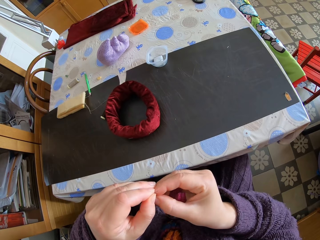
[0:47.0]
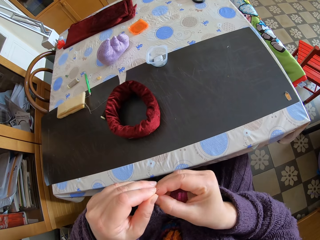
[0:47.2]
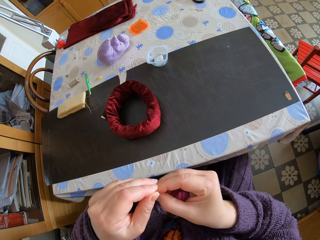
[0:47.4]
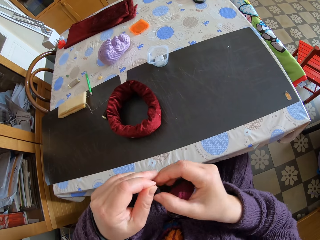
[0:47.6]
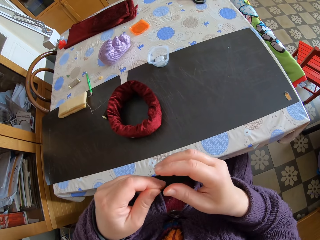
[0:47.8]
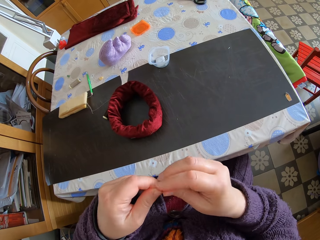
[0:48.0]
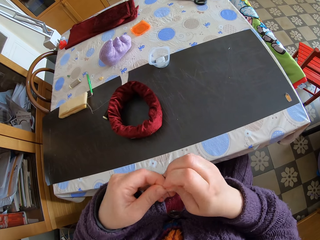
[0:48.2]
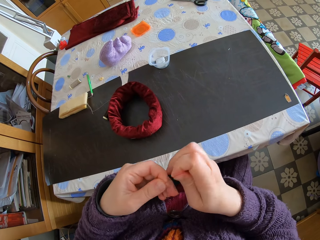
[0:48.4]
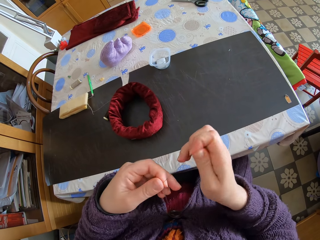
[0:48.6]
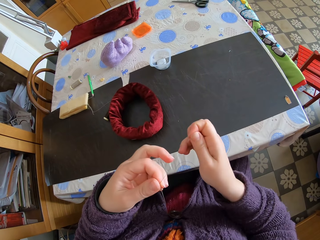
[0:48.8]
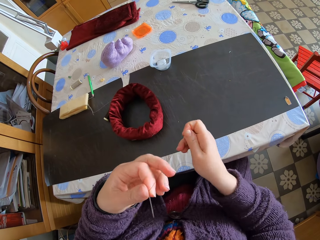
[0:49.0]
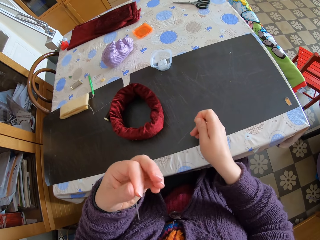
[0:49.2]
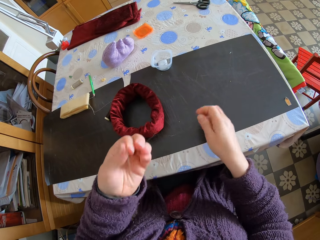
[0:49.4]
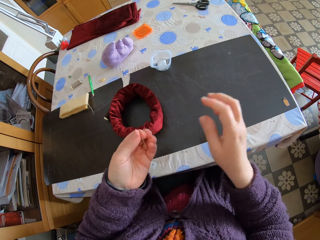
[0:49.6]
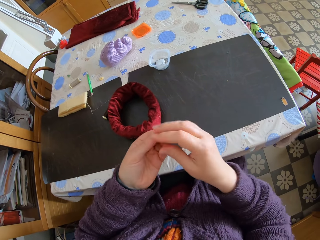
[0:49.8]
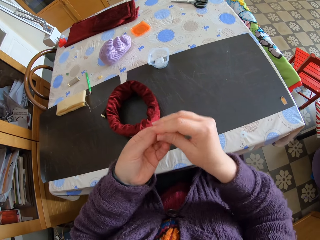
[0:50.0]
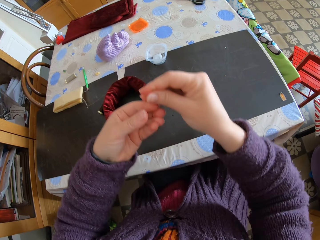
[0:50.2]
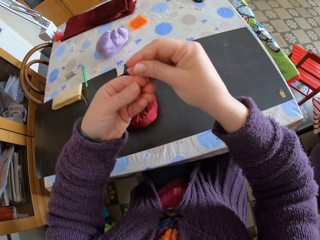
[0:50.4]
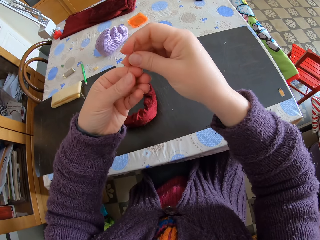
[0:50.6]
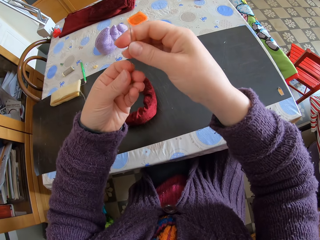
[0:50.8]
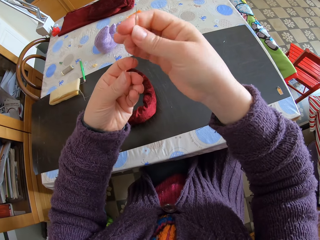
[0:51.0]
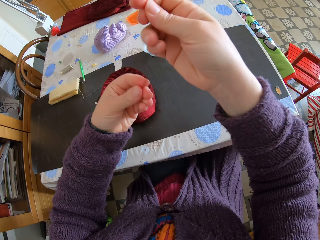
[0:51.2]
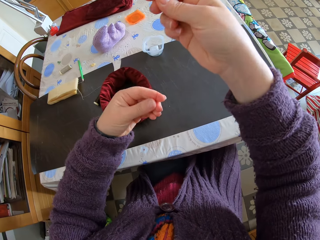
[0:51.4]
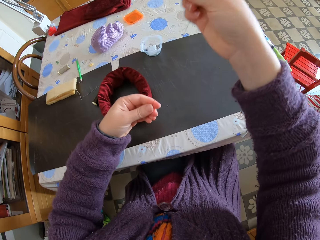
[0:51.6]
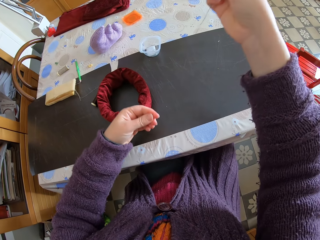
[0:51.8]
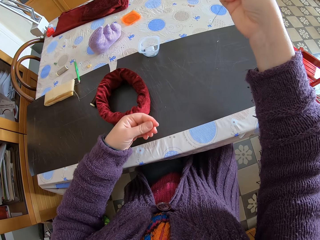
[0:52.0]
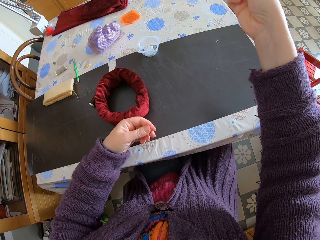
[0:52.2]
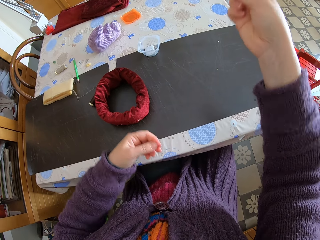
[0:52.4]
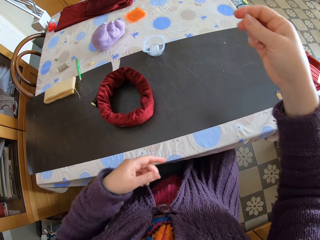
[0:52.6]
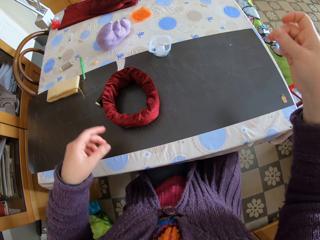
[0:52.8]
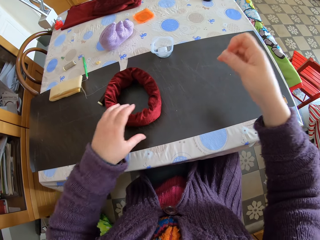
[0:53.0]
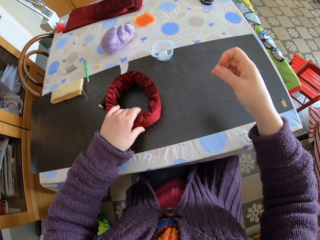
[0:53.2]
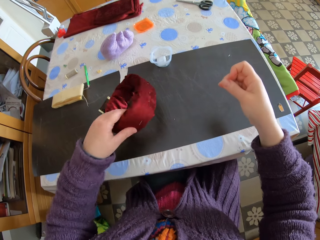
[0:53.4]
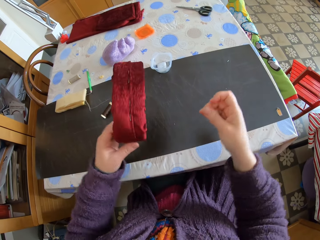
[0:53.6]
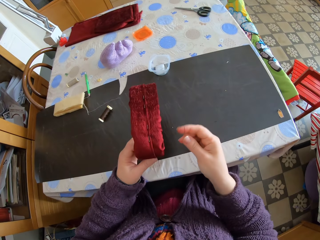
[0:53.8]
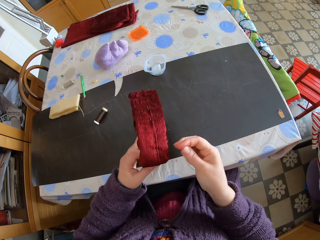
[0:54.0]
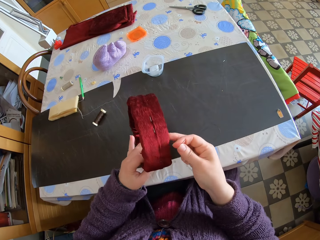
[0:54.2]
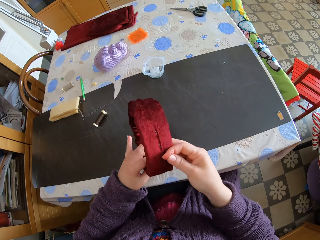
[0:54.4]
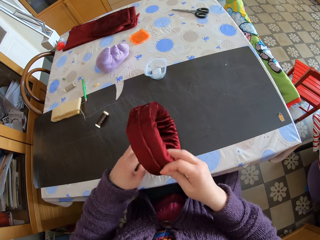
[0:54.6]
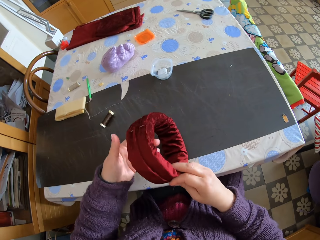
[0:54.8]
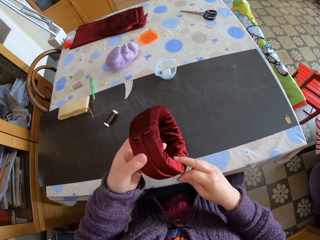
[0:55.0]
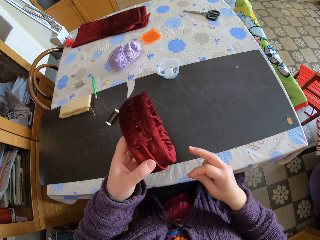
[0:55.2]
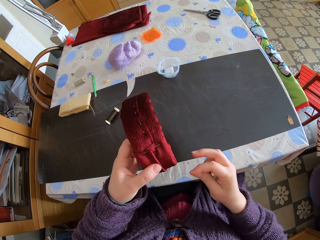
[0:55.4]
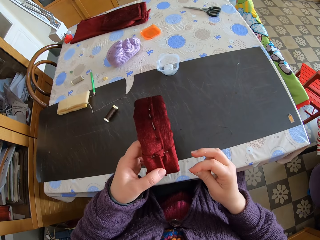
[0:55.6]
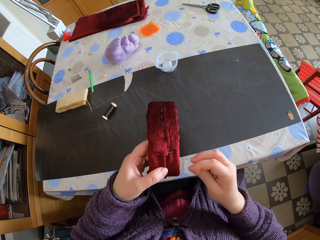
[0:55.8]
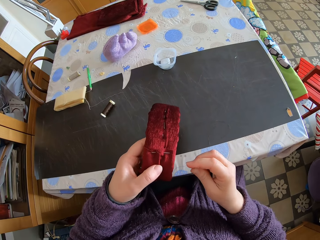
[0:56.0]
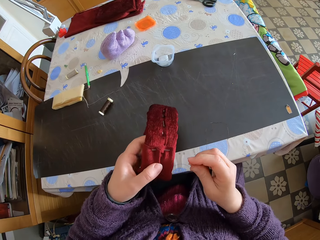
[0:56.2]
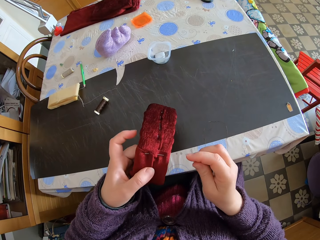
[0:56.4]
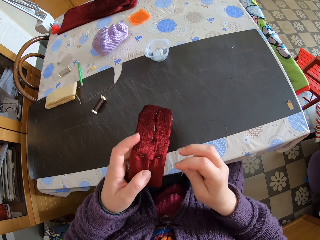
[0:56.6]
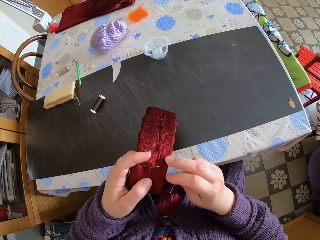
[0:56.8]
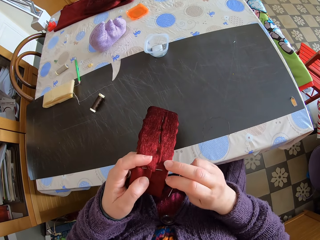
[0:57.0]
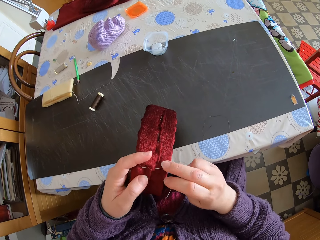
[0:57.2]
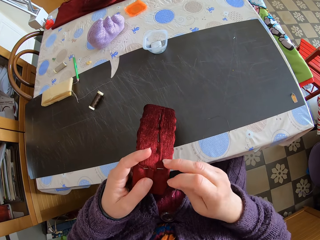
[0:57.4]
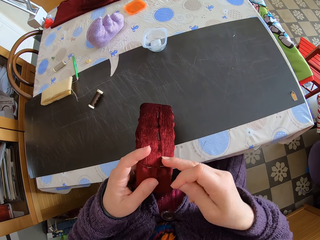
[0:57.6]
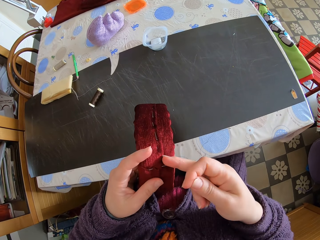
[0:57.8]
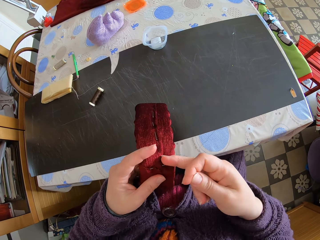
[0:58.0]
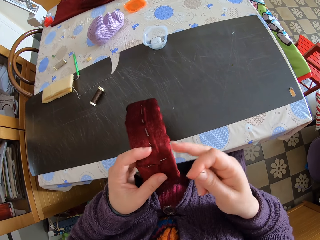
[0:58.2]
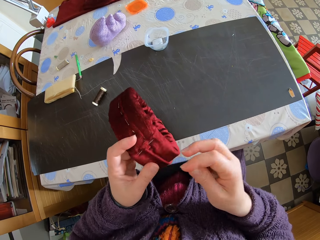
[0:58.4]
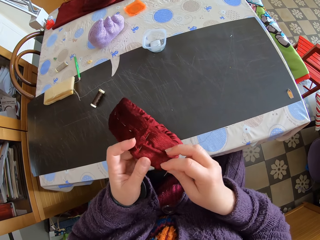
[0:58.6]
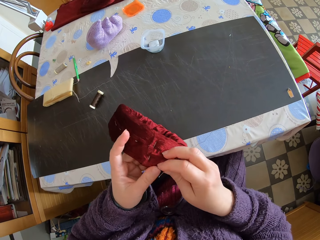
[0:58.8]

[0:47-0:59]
The camera wearer moves the needles from her right hand to her left hand. She pulls the thread out with her right hand. She moves the needle from her left hand to her right hand. She holds the thread with her left hand. She picks up a headband from the table with her left hand. She turns the headband around.

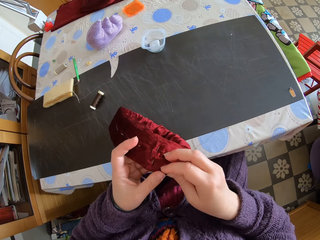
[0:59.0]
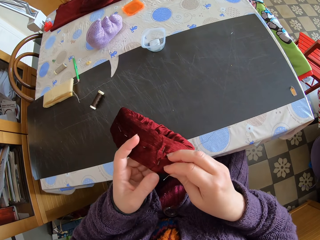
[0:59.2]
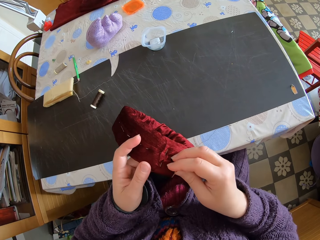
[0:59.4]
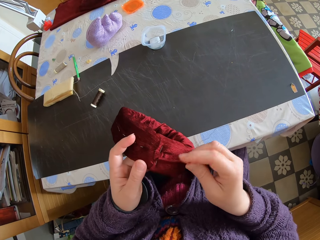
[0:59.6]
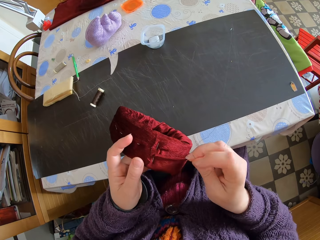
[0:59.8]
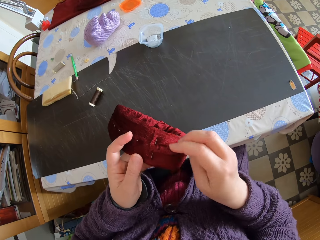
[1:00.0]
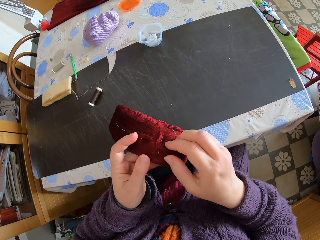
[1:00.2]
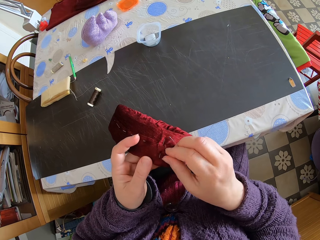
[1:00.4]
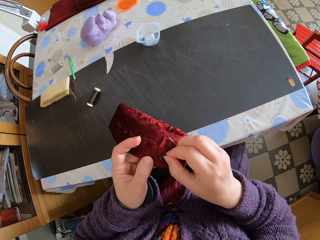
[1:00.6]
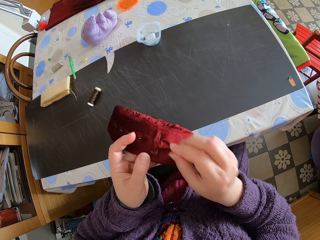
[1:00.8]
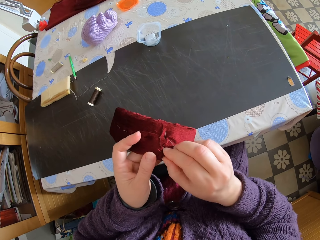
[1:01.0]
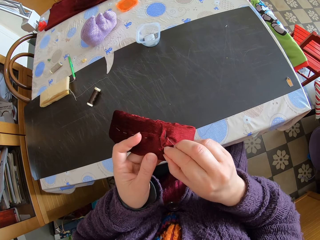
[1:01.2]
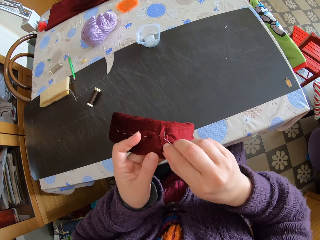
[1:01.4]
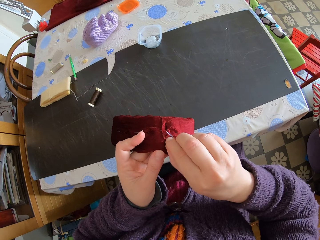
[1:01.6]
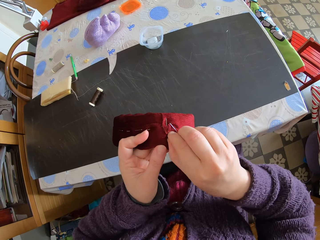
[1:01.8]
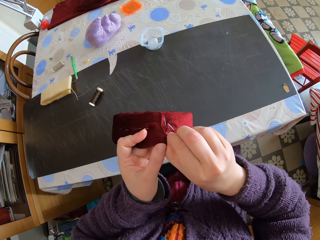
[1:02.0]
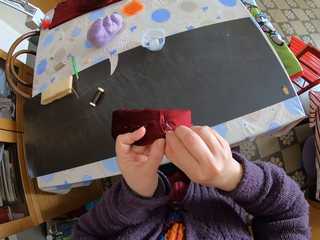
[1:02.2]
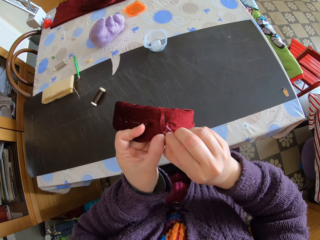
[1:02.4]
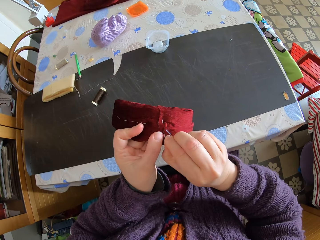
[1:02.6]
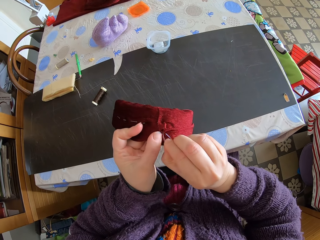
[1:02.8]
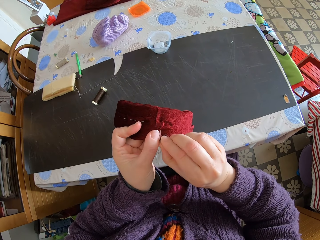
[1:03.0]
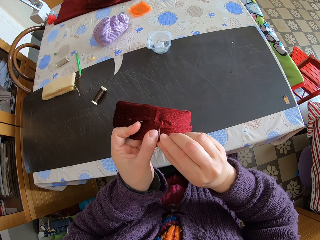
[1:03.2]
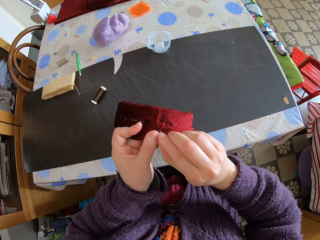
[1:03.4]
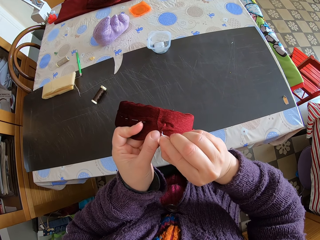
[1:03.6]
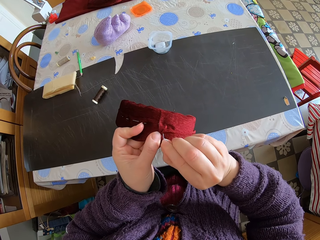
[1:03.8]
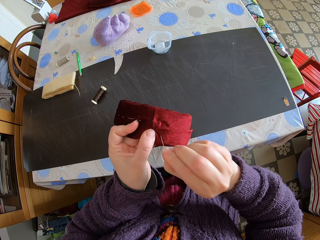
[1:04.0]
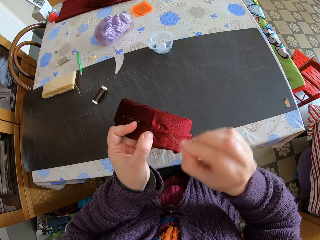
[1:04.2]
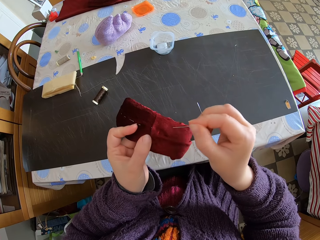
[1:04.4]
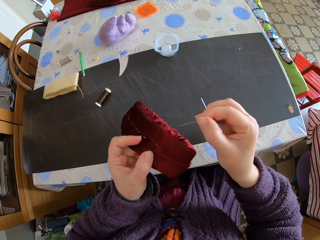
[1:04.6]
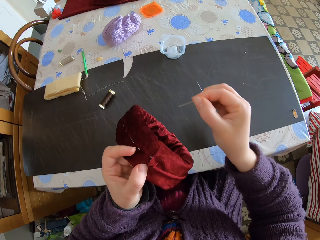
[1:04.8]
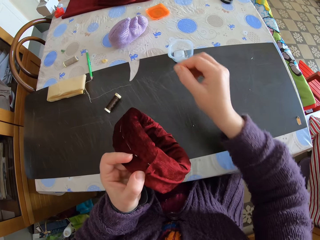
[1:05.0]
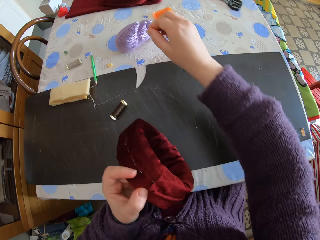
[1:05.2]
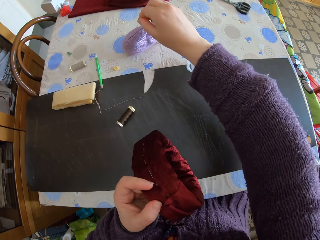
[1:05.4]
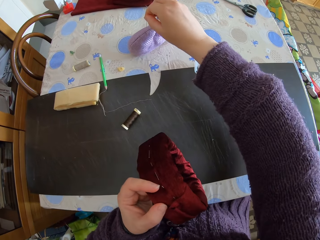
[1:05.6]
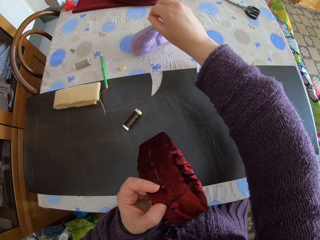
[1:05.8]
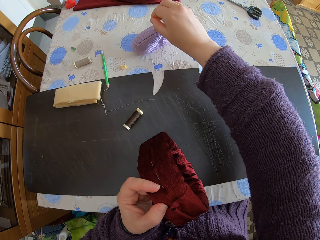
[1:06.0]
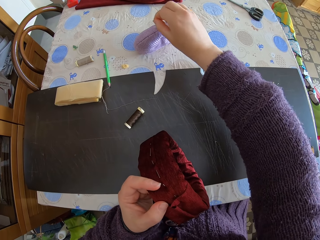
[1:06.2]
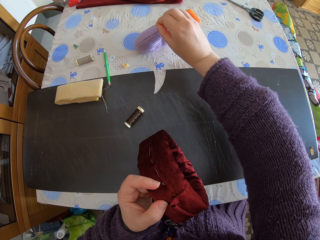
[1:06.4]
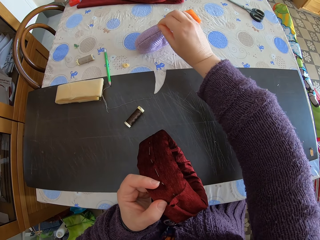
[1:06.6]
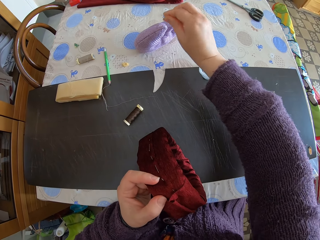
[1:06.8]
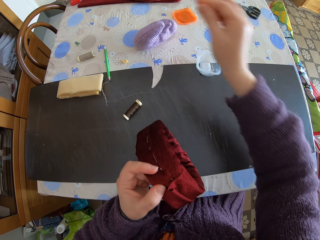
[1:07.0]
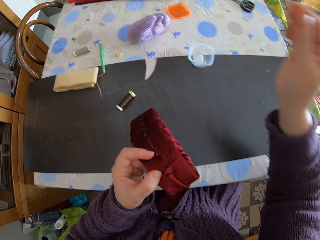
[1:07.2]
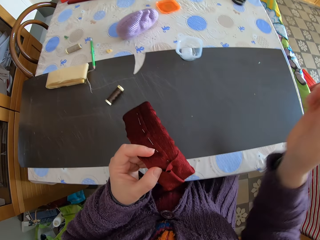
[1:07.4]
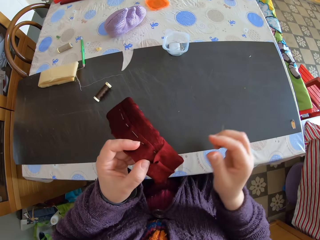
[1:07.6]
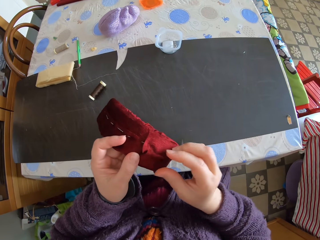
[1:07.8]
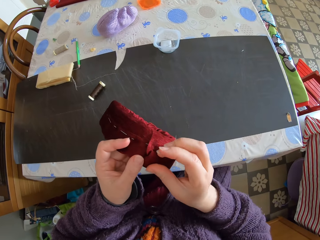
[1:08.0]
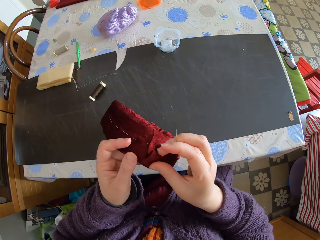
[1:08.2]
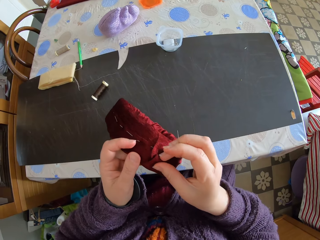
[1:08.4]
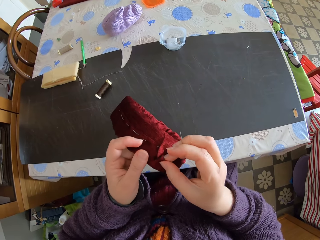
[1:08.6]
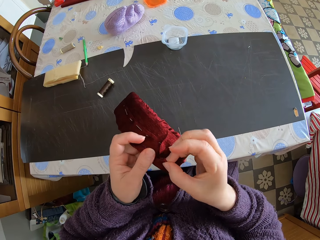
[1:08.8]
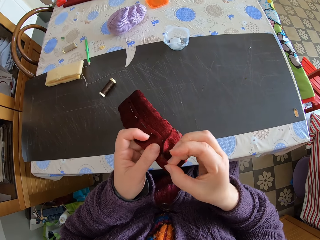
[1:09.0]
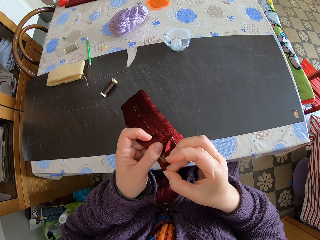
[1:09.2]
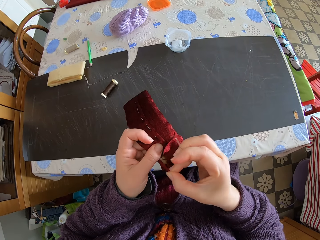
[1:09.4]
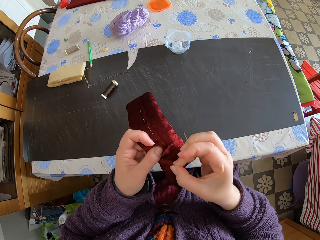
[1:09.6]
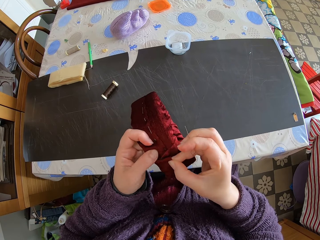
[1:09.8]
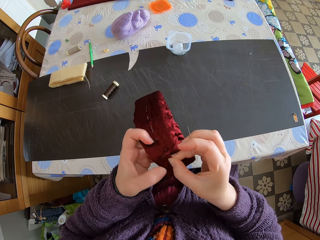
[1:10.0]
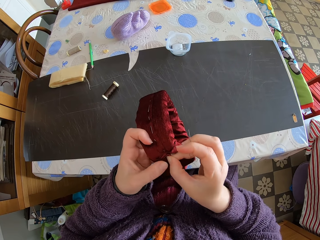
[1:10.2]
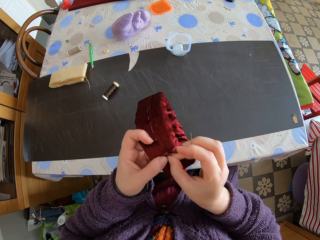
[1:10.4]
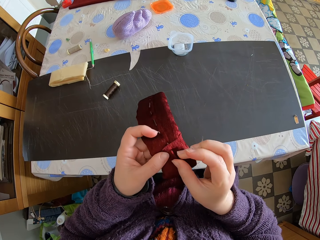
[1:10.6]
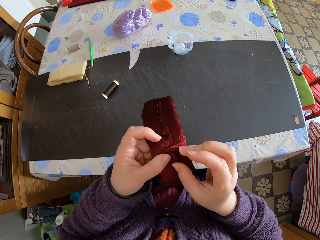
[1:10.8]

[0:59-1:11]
The camera wearer removes the needle from the headband. They insert the needle in the pin cushion. They fold the material.
